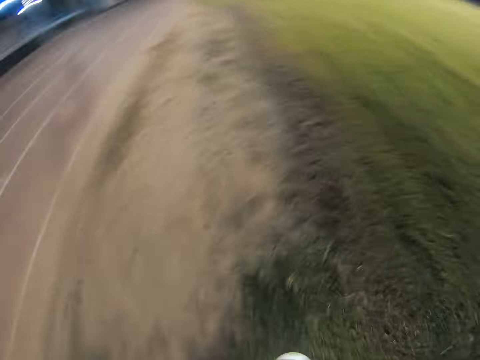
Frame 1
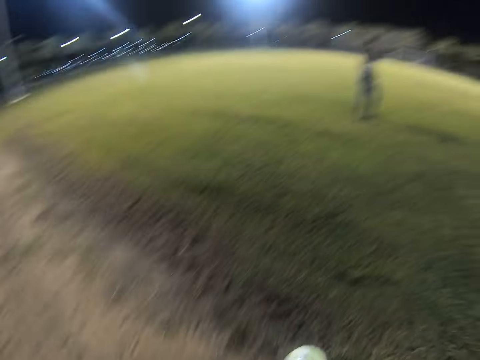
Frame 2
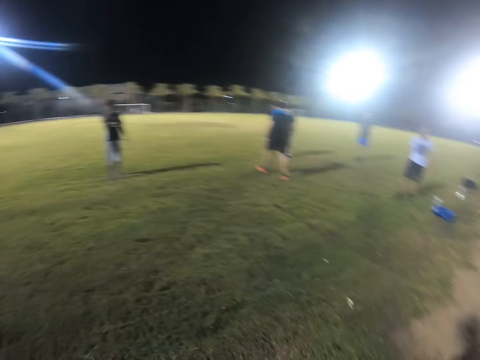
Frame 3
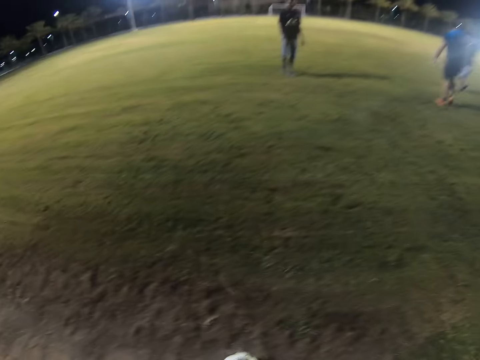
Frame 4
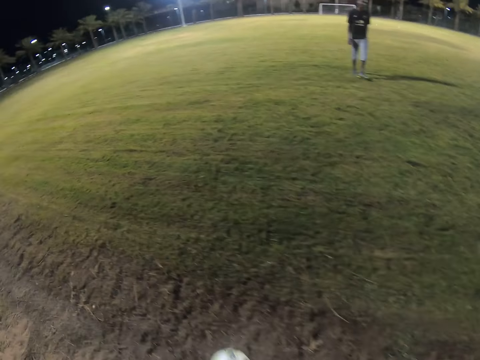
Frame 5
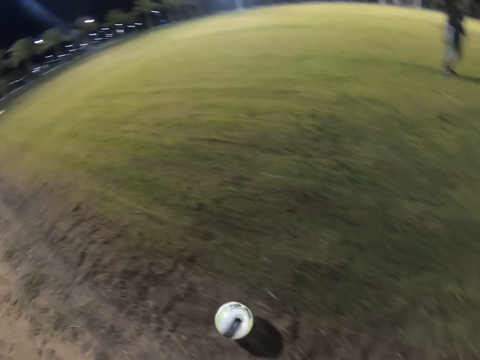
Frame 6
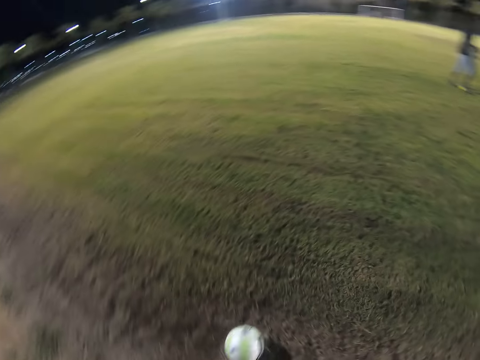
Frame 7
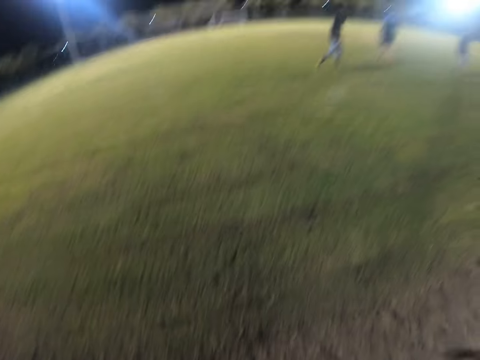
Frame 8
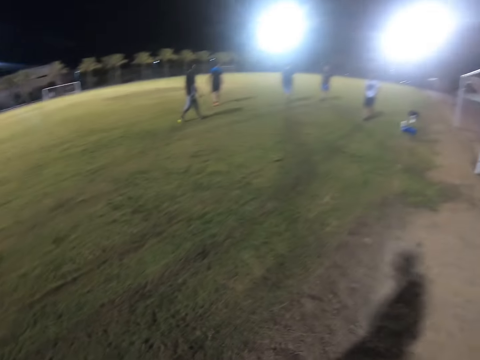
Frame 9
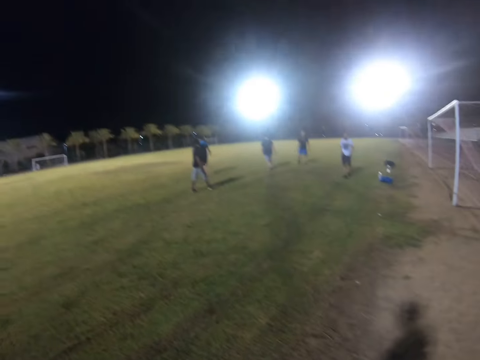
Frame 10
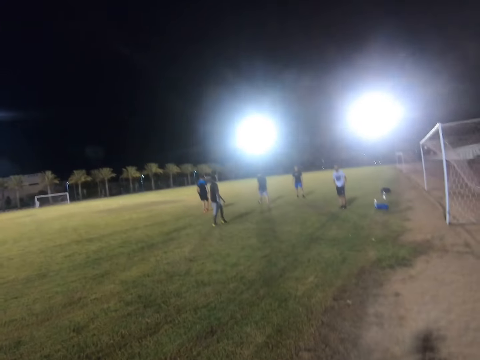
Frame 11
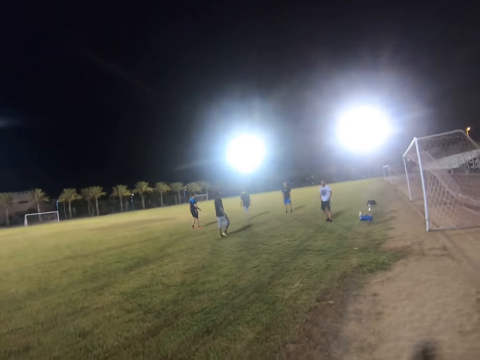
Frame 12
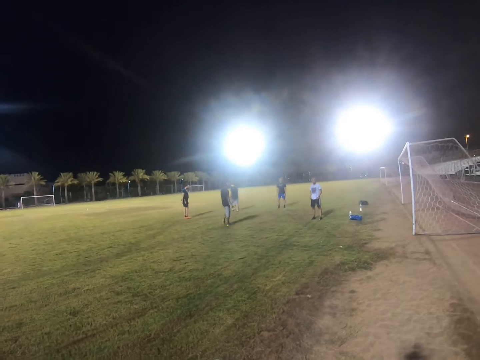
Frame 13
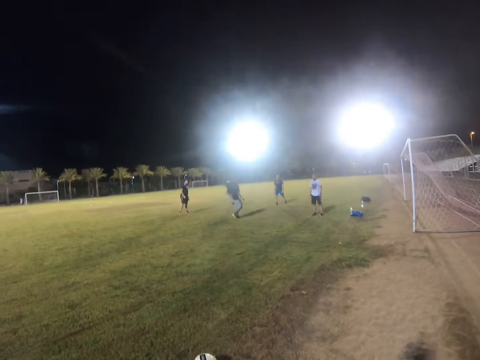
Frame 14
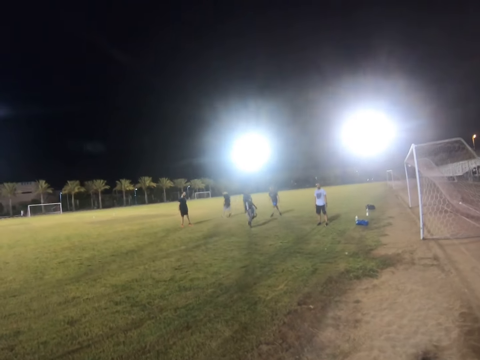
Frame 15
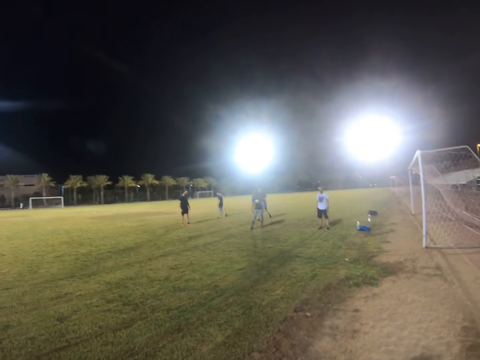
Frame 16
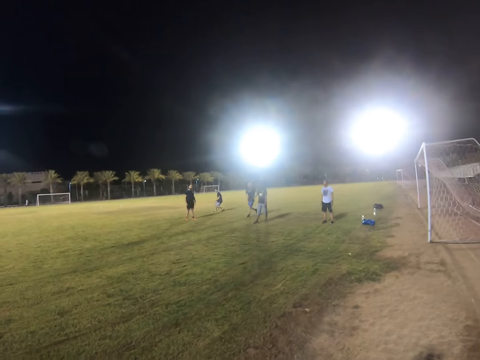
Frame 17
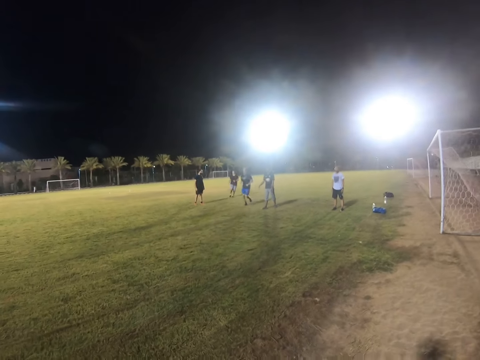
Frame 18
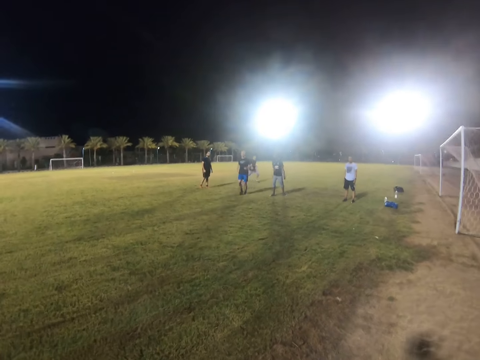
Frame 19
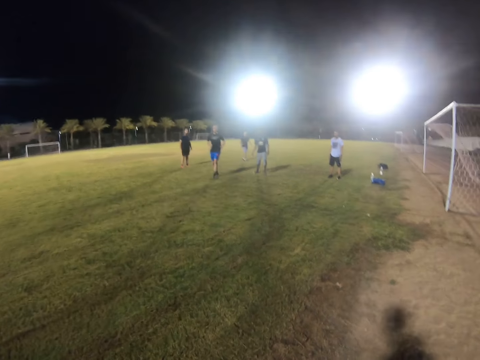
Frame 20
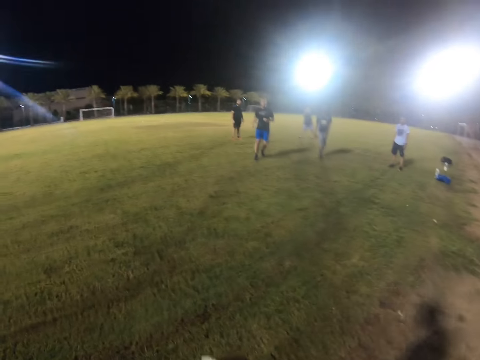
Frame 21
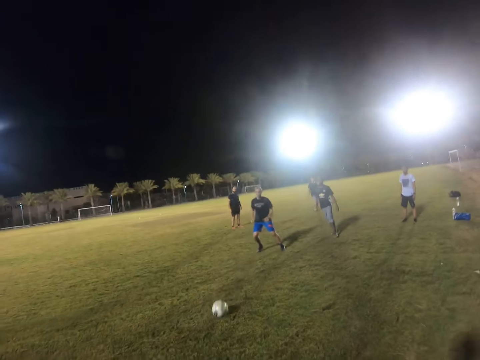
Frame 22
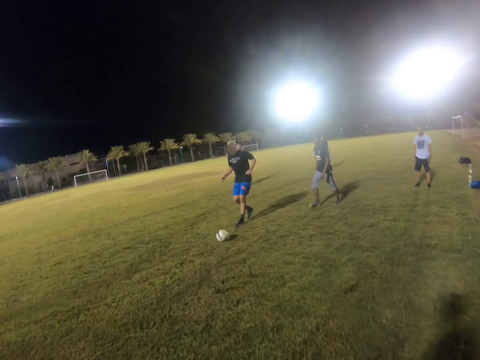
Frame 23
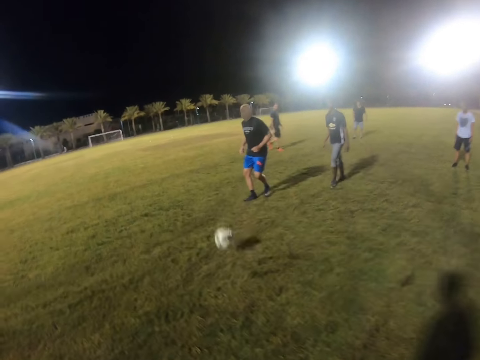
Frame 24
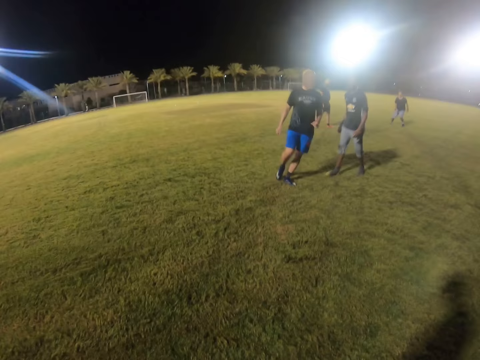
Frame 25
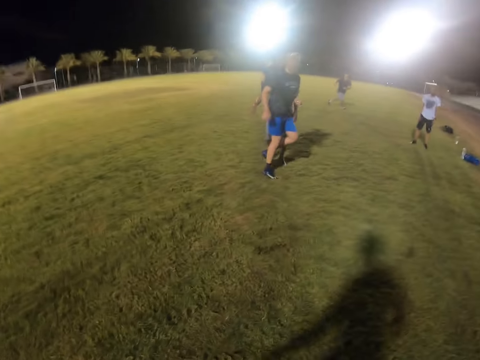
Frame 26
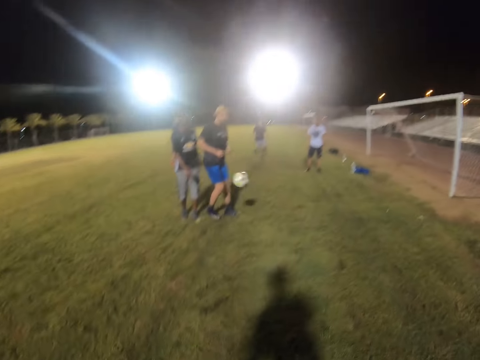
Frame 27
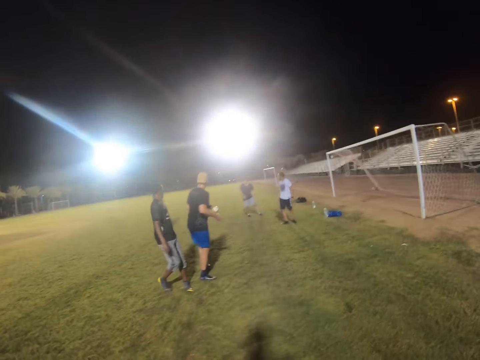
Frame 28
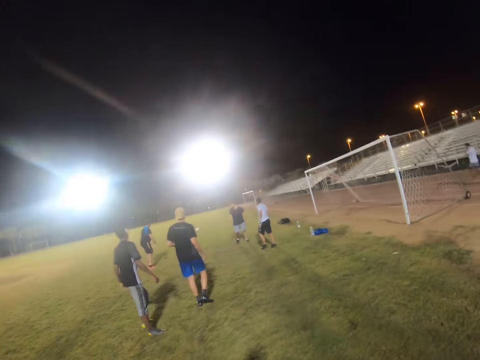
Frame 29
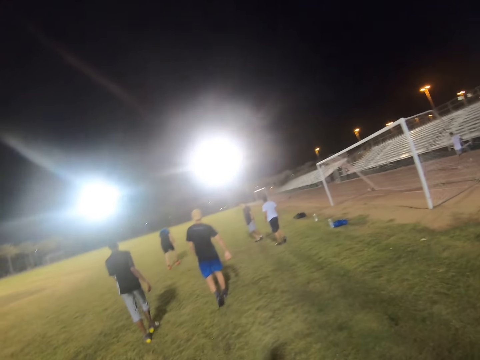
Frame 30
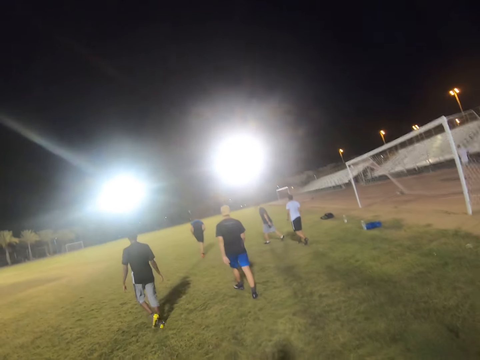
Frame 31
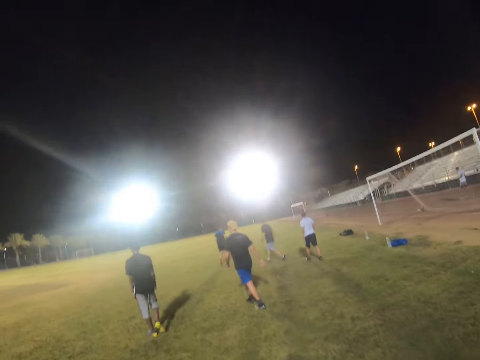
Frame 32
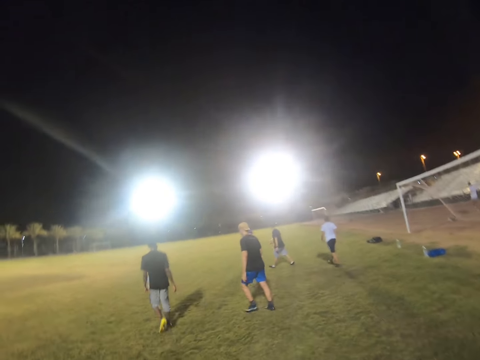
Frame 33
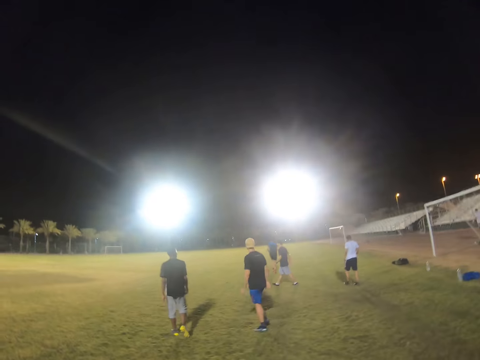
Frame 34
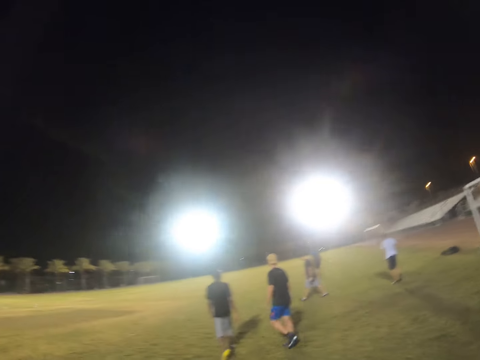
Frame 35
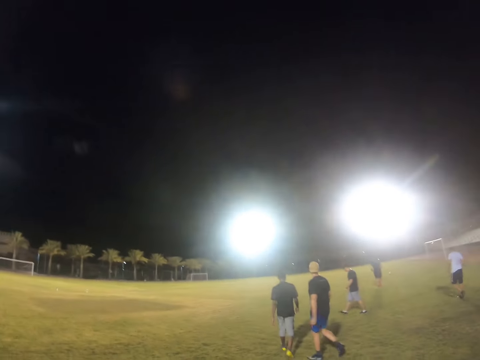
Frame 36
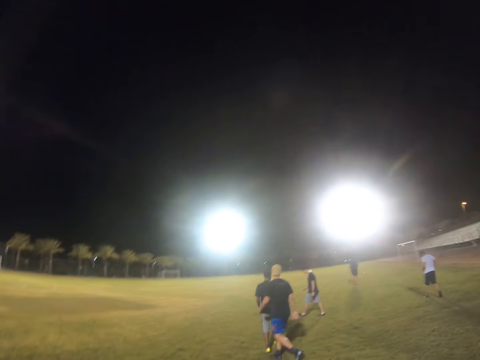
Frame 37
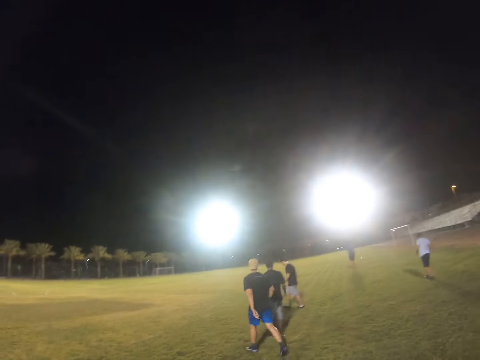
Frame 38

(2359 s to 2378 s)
The camera wearer controls the ball. They pass the ball to a person. The person passes the ball back to the camera wearer. The camera wearer controls the ball. They kick the ball and walk on the field.

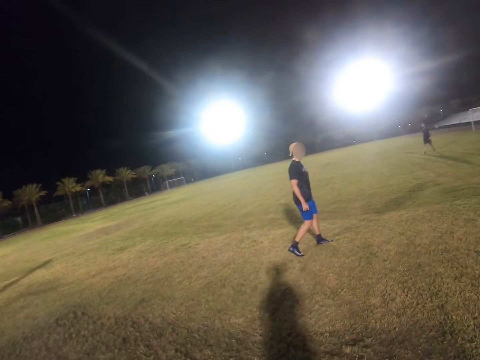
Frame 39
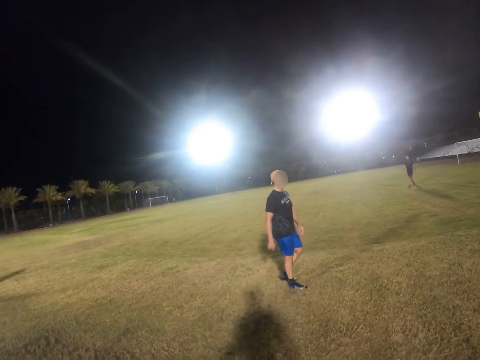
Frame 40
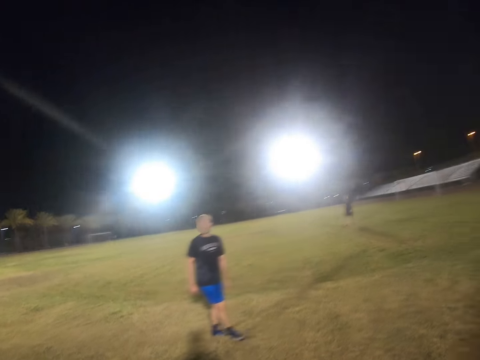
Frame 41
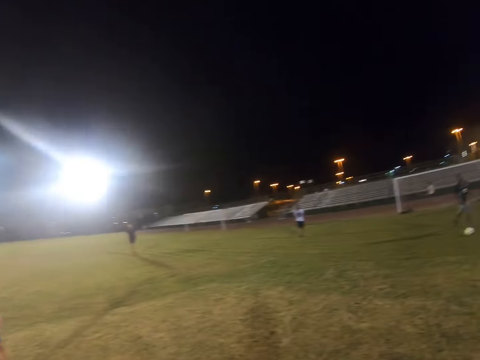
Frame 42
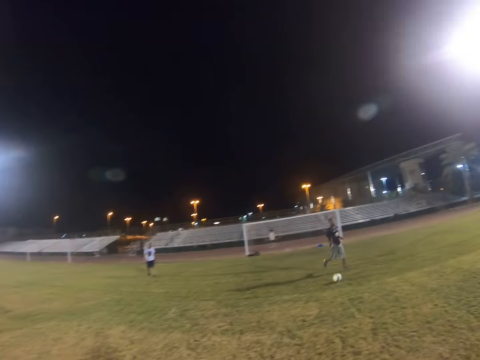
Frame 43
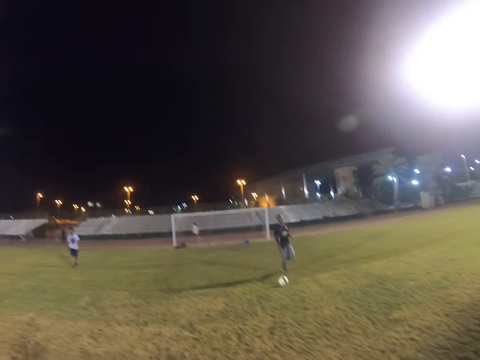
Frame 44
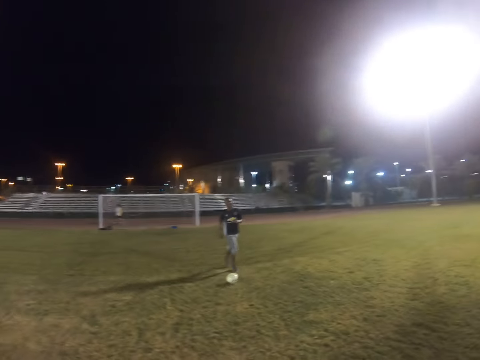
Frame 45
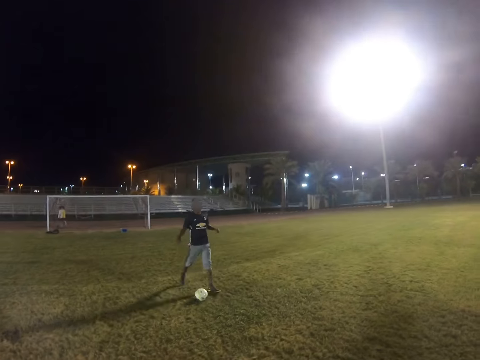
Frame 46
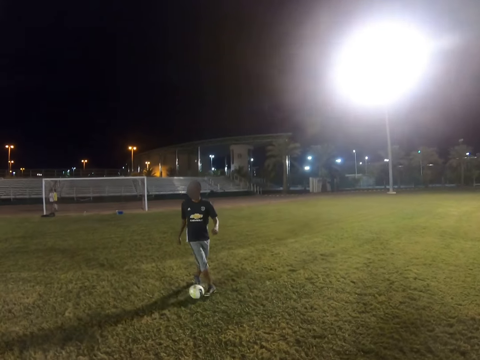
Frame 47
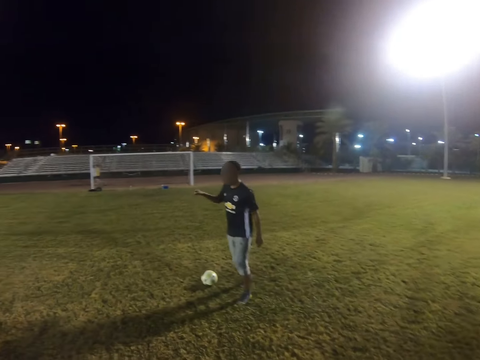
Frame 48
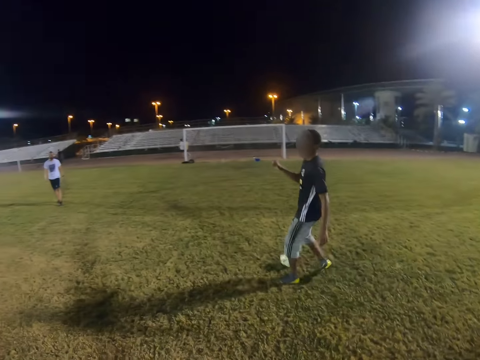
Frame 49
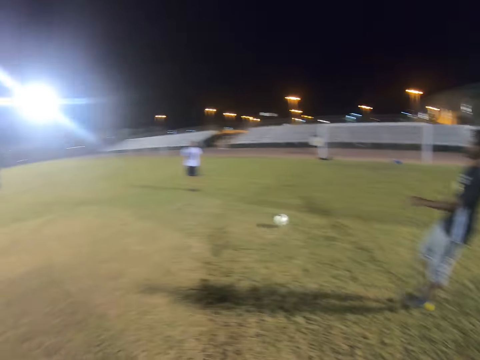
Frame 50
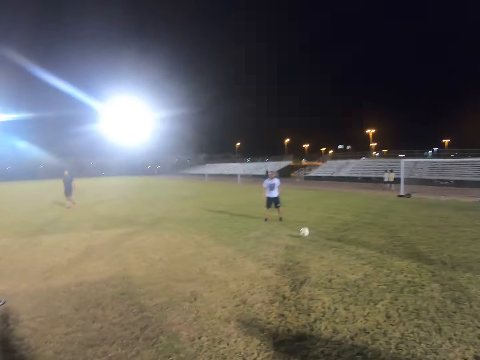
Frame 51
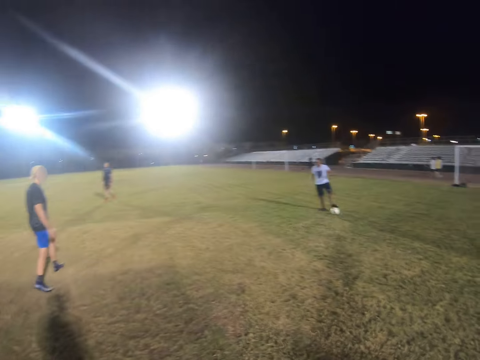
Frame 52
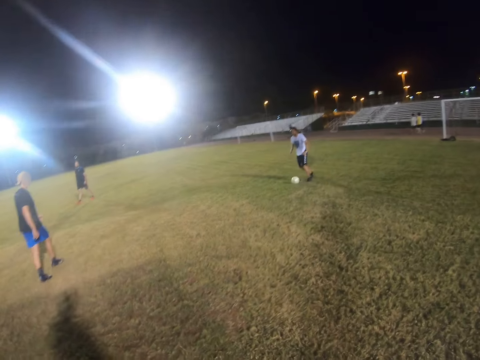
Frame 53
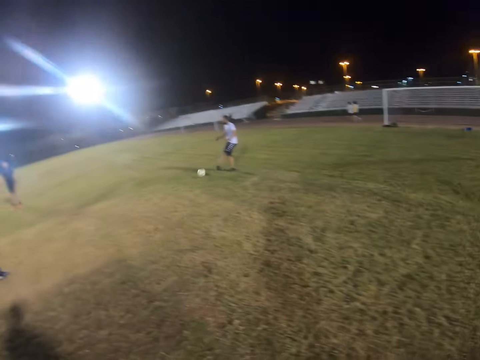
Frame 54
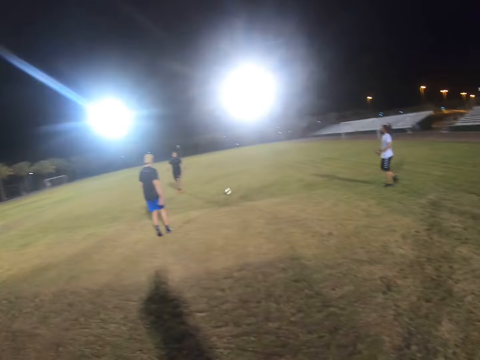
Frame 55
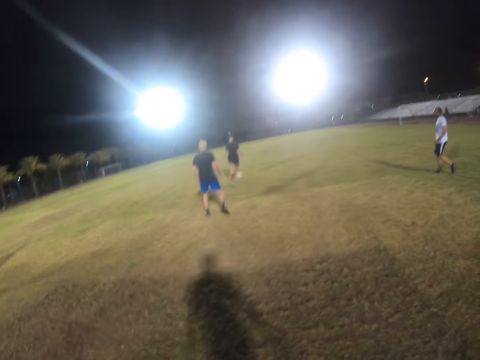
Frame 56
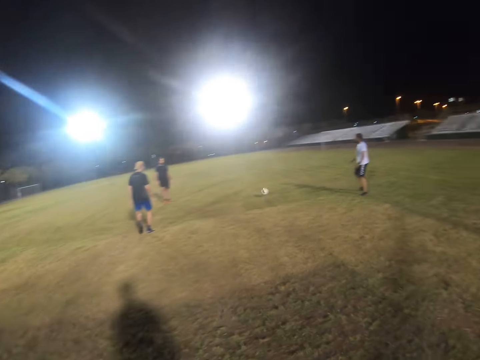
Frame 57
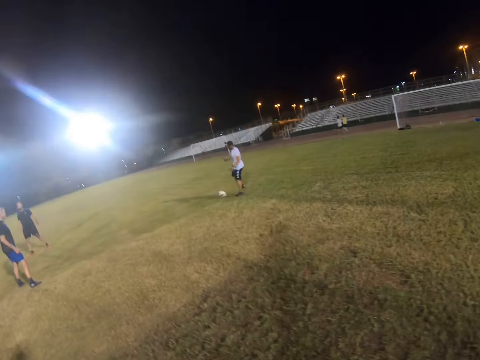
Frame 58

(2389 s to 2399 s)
The camera wearer looks around the field. They look at the ball.
